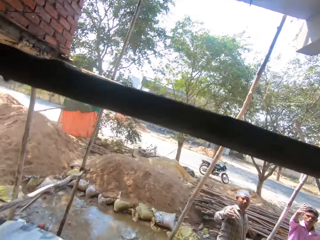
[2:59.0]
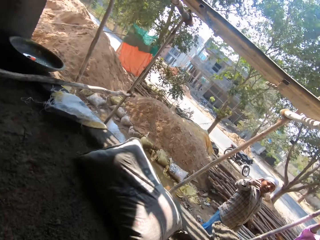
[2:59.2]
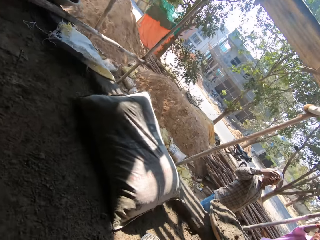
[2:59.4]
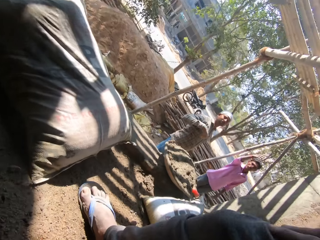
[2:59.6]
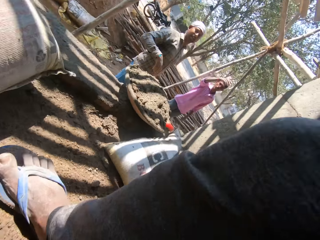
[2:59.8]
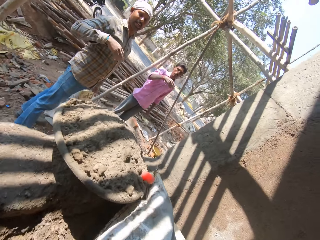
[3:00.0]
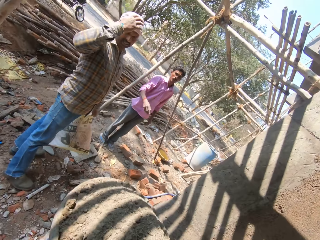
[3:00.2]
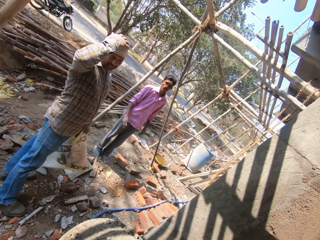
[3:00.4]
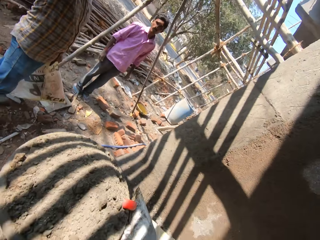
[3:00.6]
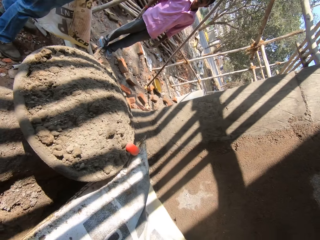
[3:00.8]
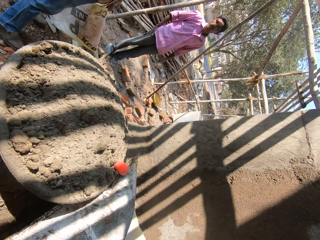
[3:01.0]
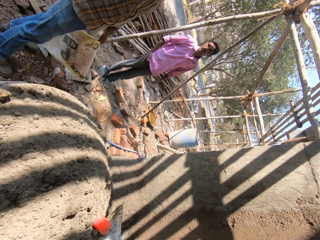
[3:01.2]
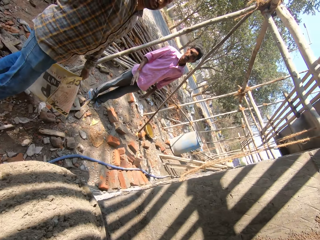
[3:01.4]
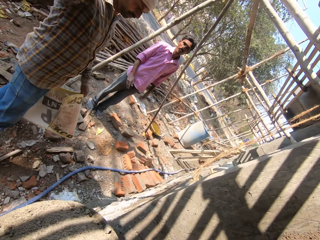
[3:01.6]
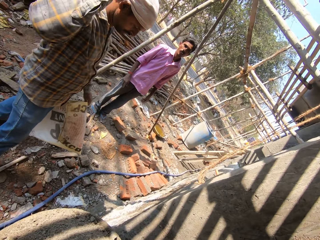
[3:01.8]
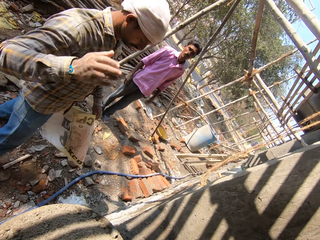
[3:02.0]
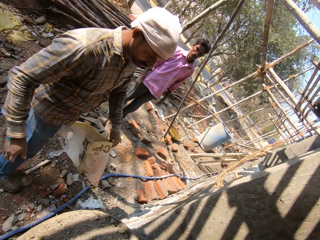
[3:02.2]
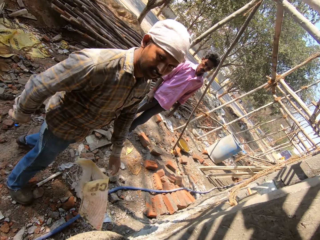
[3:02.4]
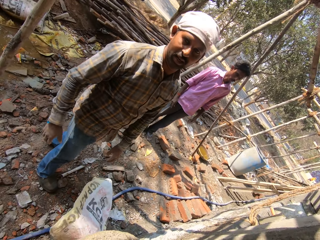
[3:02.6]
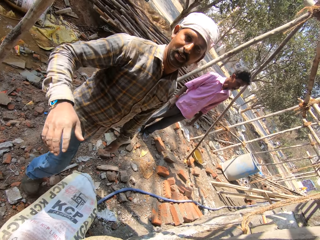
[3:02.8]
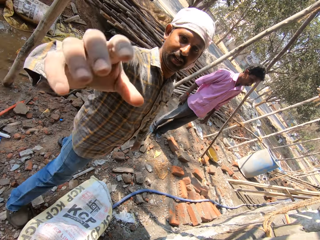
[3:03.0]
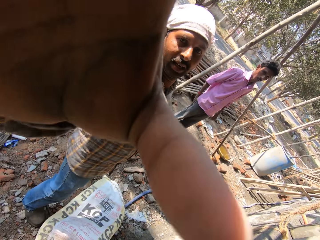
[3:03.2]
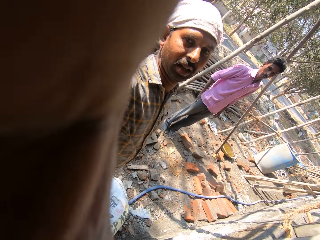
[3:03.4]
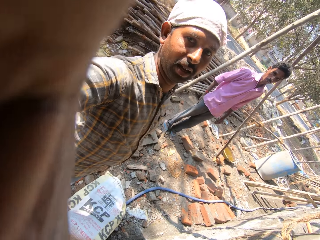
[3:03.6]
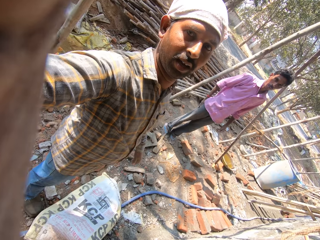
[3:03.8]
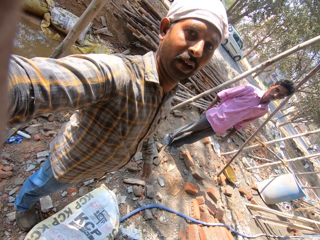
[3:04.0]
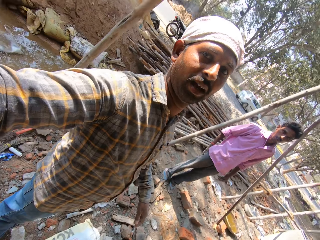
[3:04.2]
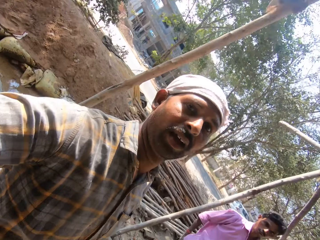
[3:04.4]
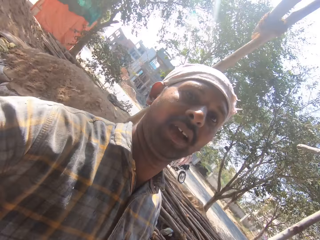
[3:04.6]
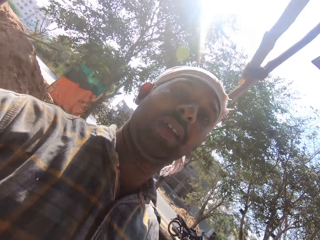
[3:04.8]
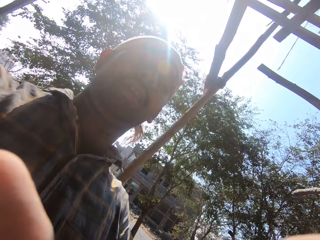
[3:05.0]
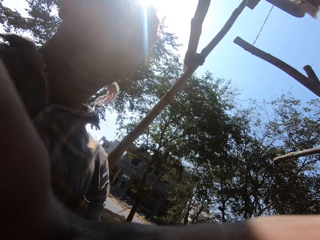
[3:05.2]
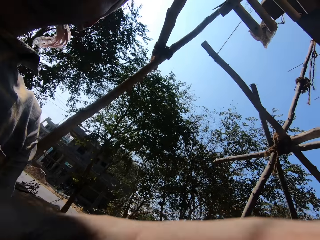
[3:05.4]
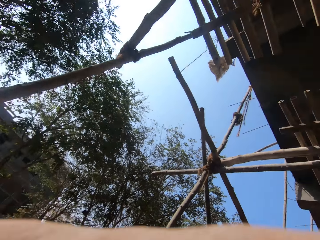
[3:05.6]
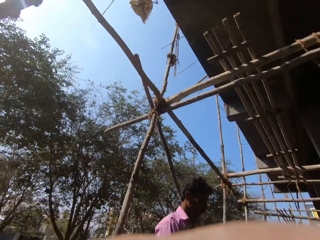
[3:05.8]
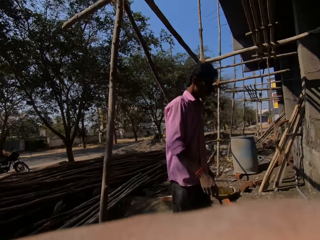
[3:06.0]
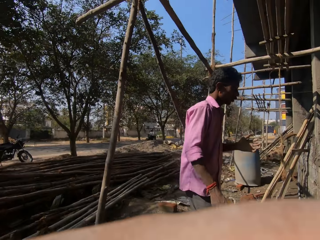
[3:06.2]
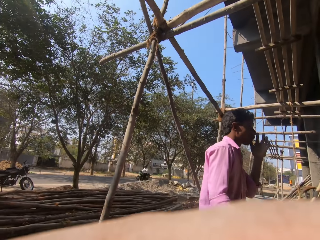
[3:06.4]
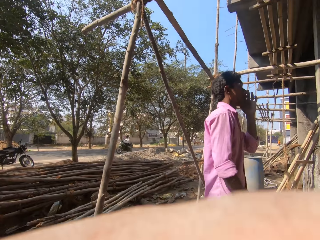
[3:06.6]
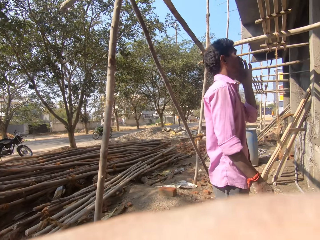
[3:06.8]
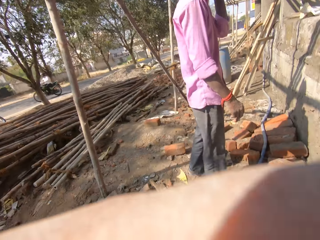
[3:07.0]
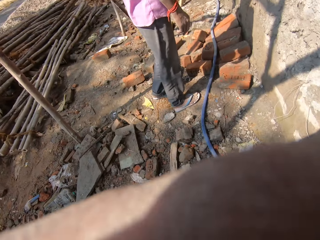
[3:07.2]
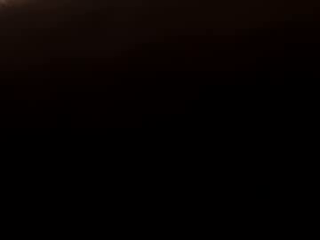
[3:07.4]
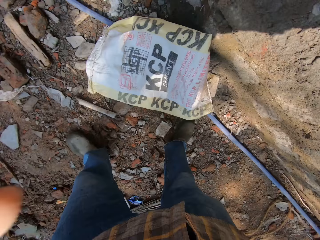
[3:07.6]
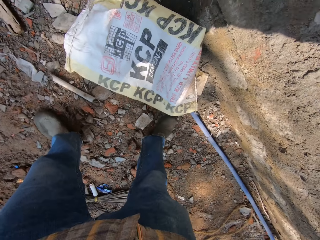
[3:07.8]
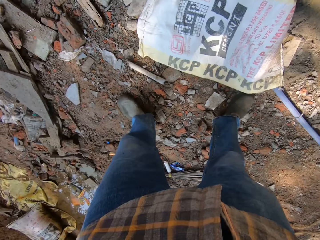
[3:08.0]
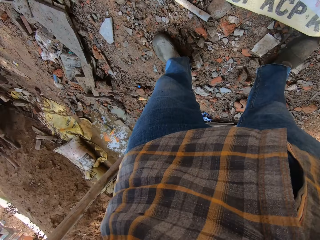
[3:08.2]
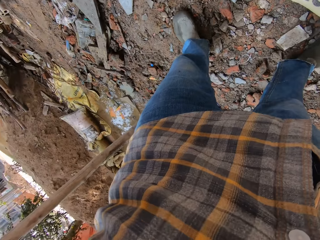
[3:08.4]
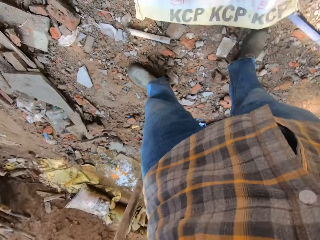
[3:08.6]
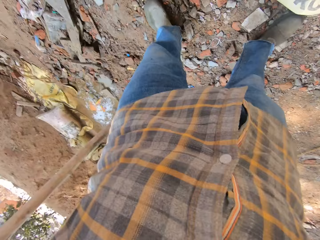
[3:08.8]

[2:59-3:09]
The camera wearer steps toward a man. The man pulls his hand off the head, drops the sack on the ground and adjusts the camera wearer's camera. The man takes the camera.

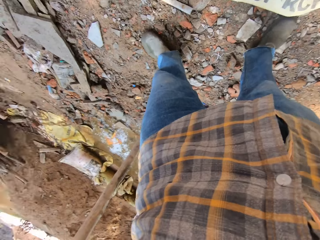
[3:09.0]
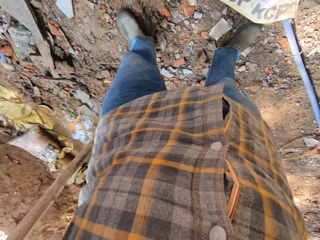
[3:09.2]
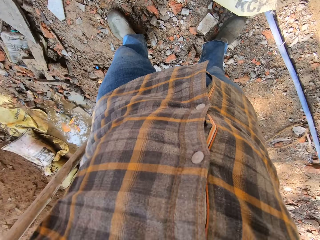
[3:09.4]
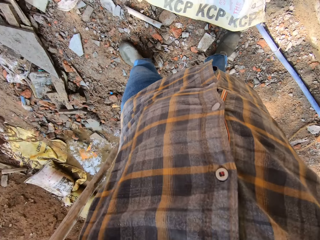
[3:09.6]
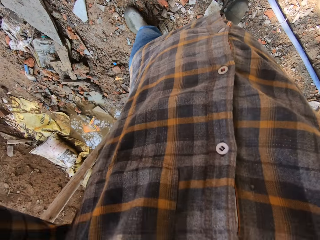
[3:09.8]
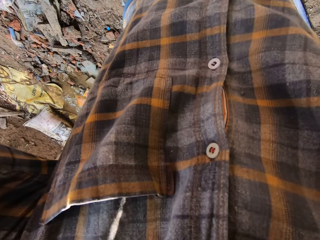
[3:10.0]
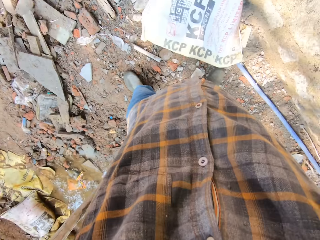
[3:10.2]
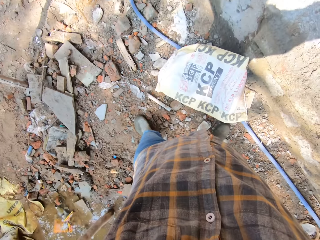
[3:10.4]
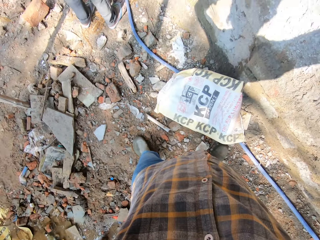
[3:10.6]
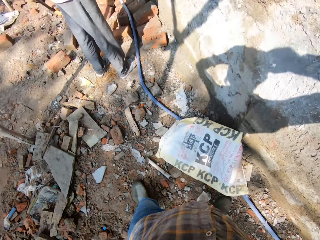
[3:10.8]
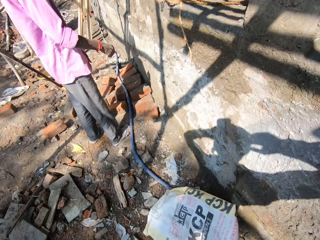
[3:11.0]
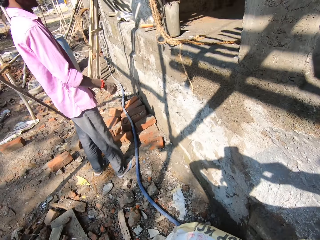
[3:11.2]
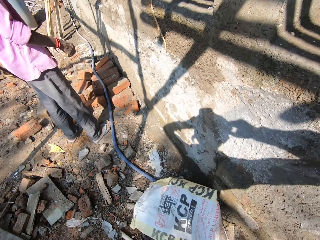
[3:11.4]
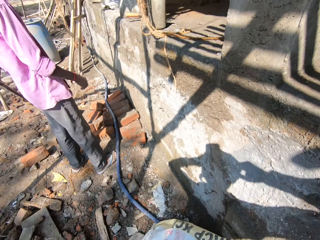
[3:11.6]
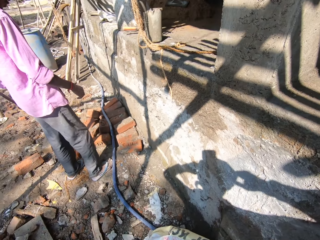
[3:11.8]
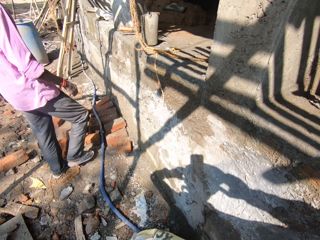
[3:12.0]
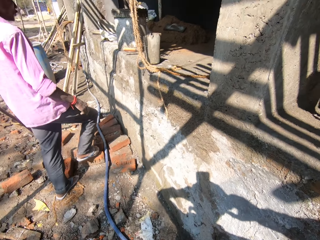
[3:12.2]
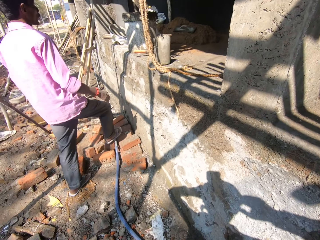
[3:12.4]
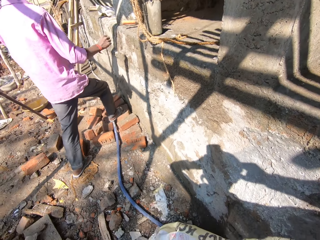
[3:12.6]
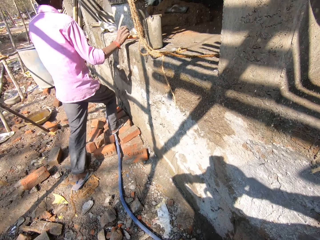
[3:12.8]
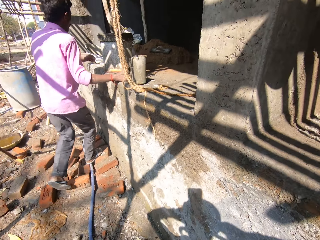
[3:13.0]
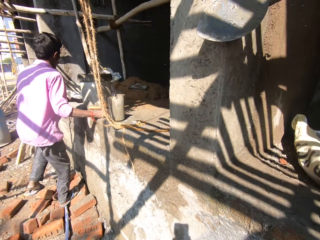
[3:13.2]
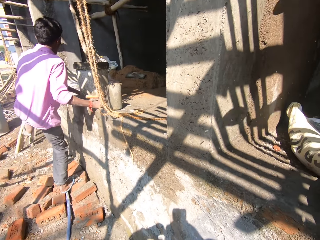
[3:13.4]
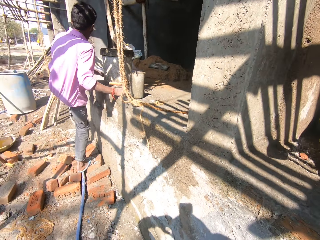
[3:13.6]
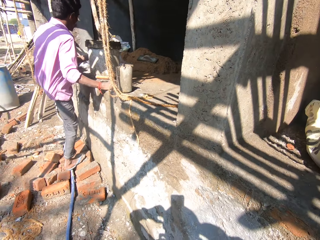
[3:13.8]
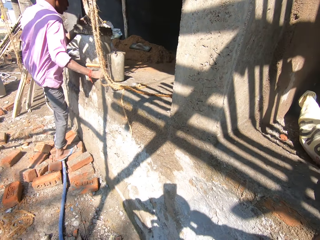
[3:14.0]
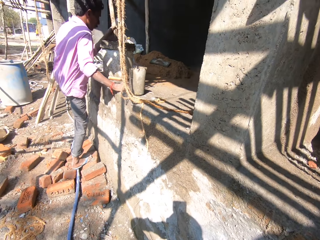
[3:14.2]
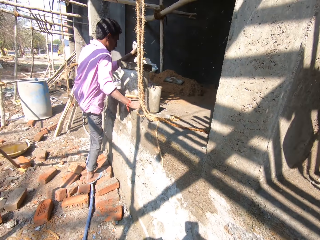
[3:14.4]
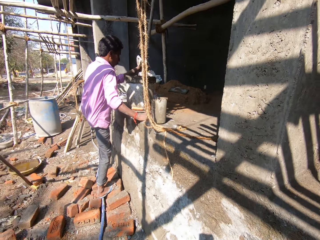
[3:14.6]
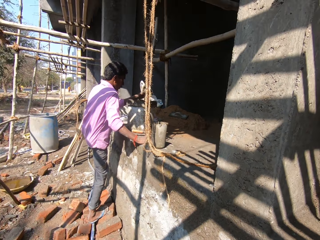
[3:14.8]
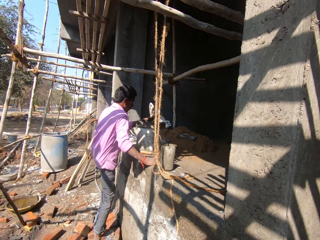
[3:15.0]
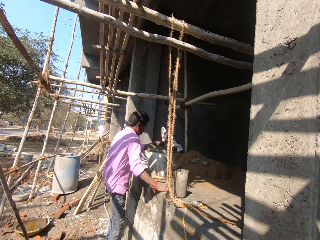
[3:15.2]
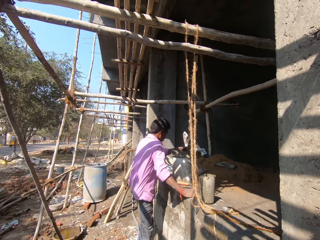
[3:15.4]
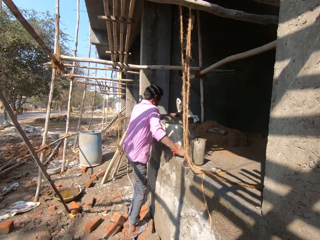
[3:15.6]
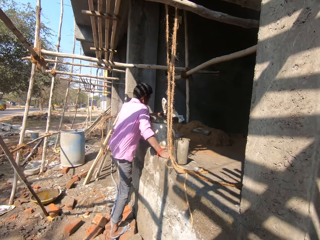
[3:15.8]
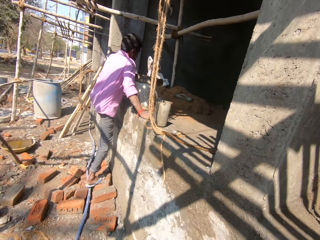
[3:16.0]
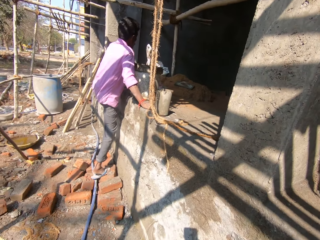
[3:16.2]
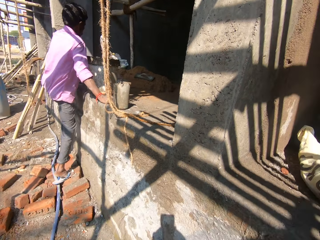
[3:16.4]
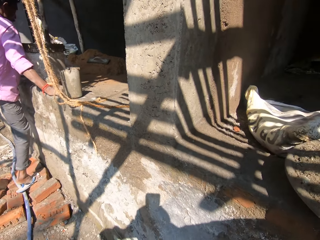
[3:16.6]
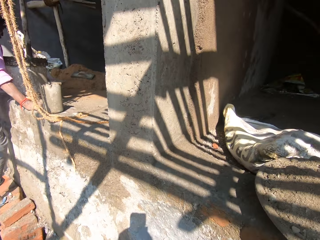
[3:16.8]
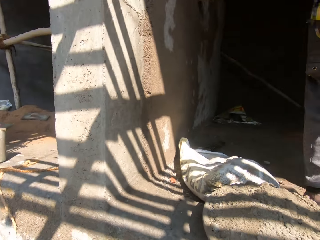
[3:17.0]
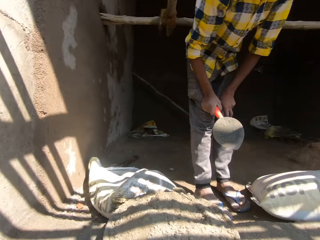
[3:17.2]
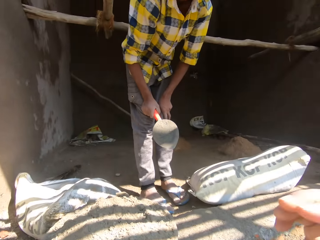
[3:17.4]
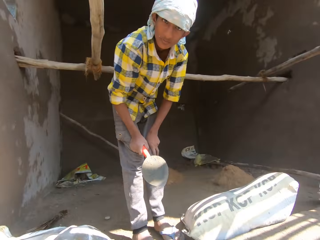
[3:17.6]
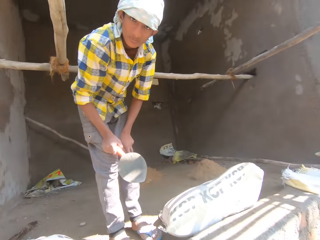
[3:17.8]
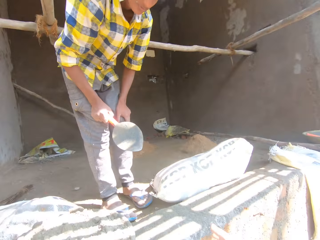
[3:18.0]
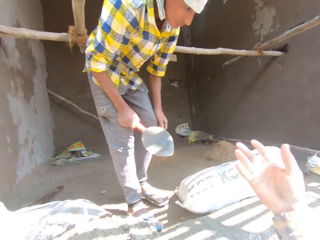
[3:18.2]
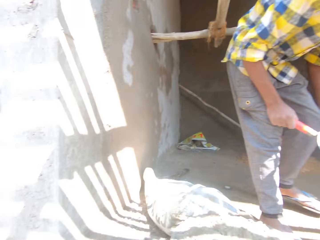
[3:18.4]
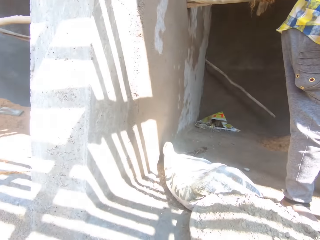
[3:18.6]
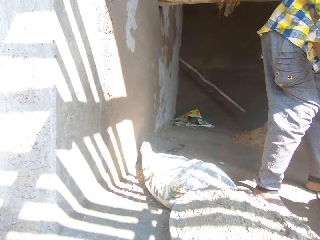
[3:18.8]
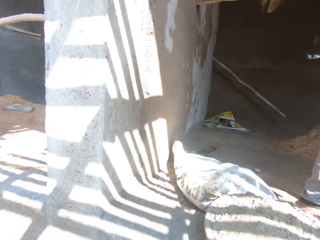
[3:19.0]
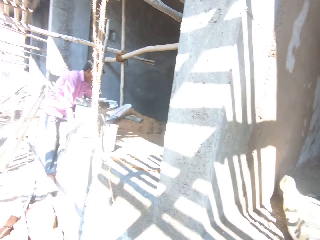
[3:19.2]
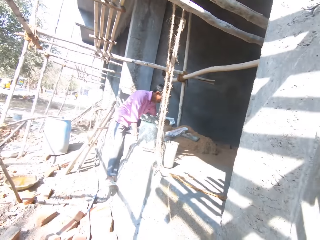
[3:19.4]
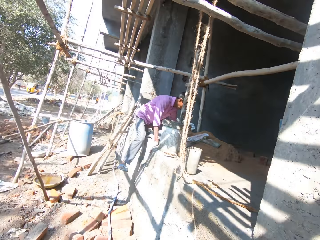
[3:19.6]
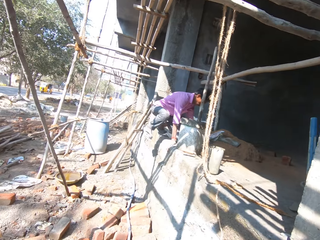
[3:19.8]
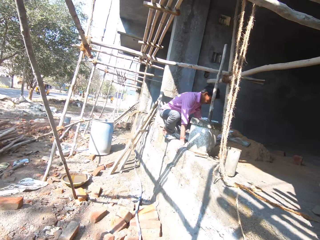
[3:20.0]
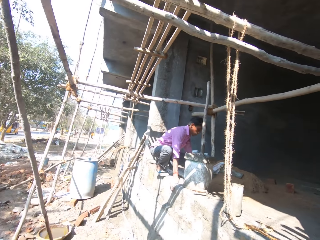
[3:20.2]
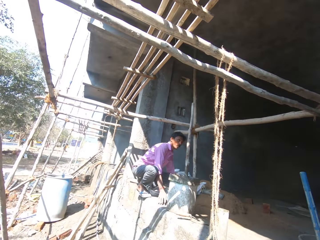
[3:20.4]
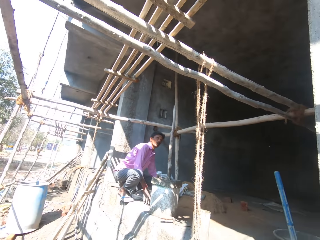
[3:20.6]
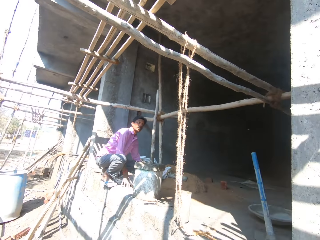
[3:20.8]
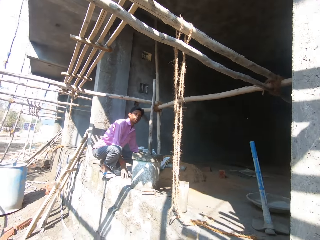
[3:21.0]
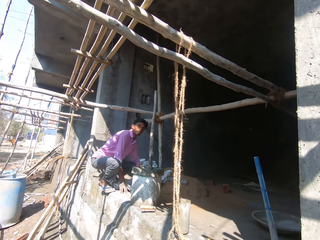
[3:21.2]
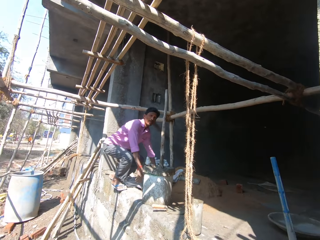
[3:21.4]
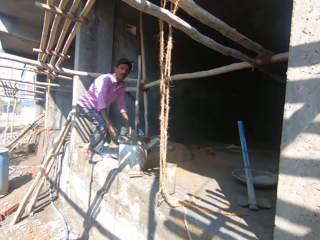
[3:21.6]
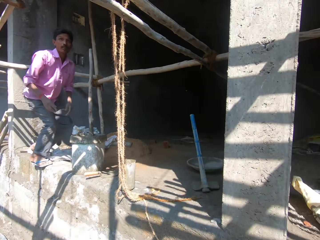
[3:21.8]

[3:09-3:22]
The camera wearer looks at the ground. A man steps toward the wall and holds the wall. Another man holds a trowel. The camera wearer converses with a person. They look around the building. The first man climbs the wall.
